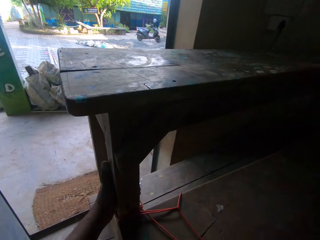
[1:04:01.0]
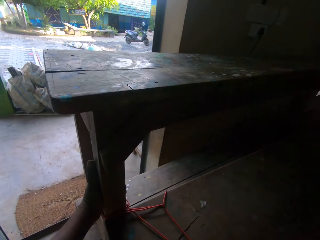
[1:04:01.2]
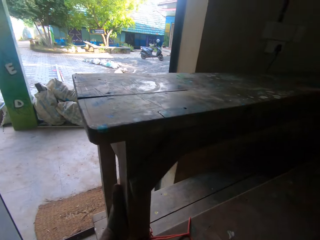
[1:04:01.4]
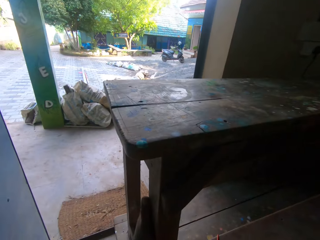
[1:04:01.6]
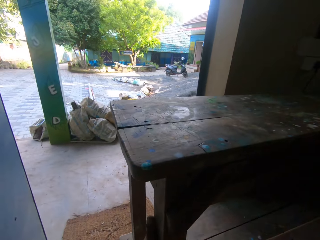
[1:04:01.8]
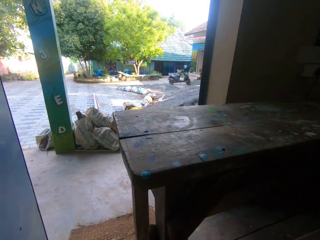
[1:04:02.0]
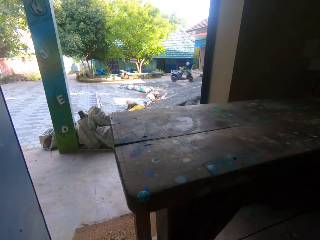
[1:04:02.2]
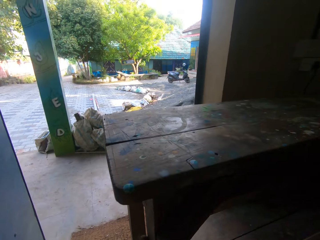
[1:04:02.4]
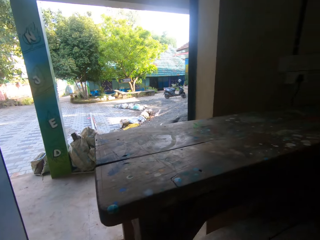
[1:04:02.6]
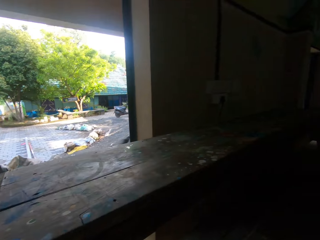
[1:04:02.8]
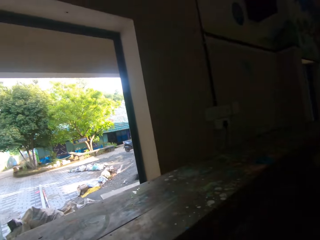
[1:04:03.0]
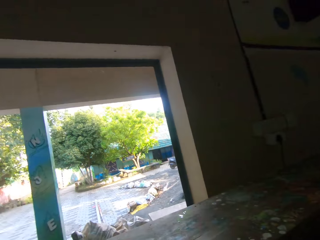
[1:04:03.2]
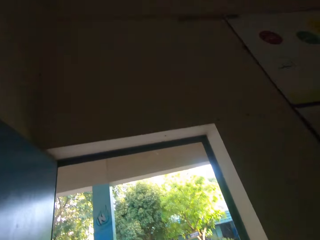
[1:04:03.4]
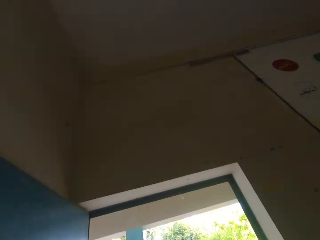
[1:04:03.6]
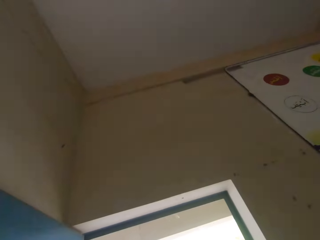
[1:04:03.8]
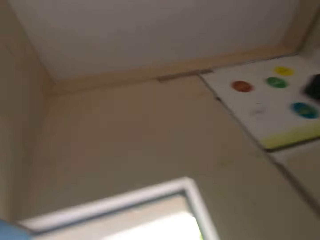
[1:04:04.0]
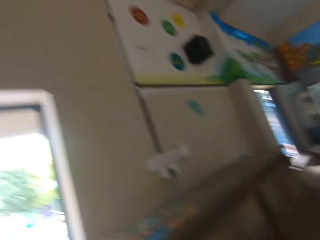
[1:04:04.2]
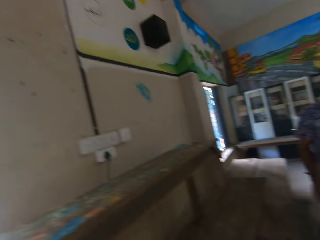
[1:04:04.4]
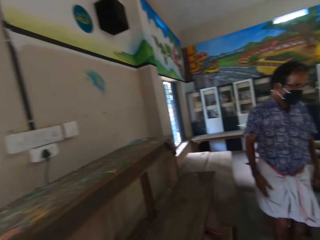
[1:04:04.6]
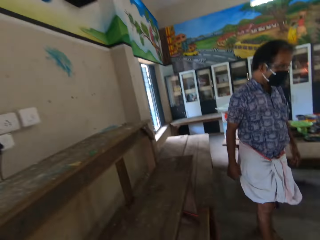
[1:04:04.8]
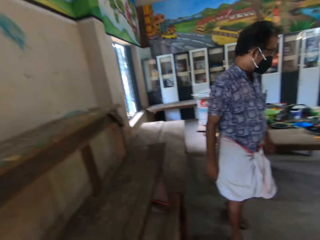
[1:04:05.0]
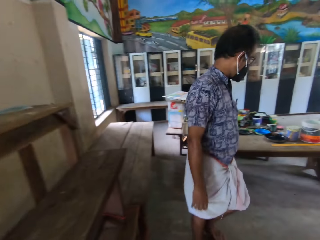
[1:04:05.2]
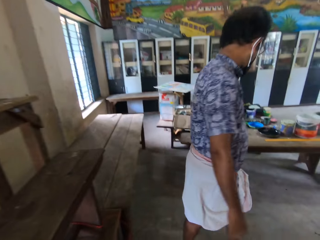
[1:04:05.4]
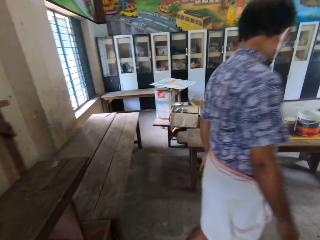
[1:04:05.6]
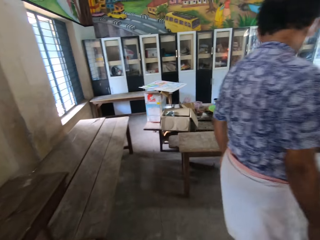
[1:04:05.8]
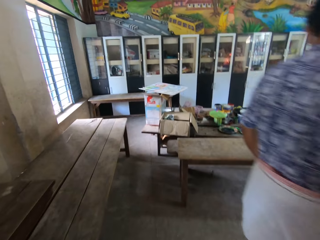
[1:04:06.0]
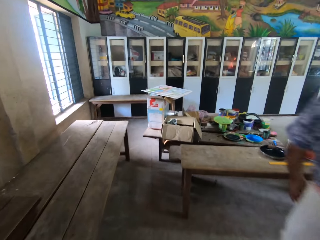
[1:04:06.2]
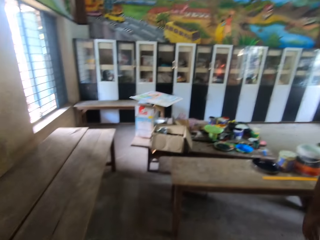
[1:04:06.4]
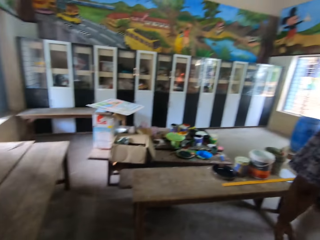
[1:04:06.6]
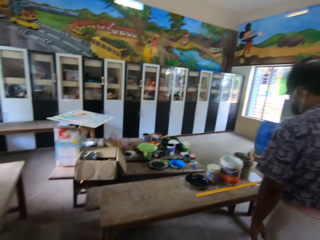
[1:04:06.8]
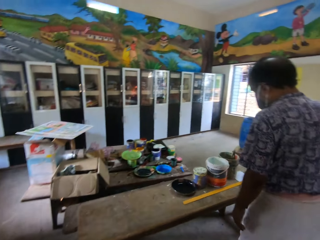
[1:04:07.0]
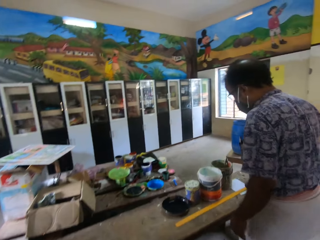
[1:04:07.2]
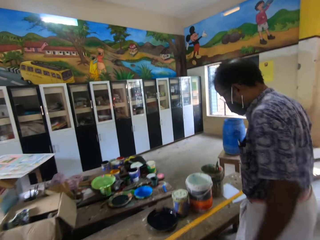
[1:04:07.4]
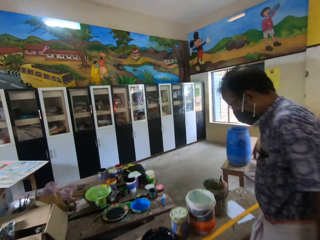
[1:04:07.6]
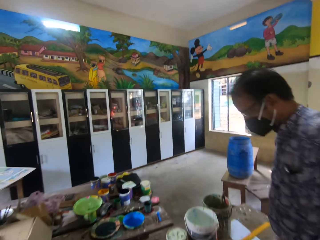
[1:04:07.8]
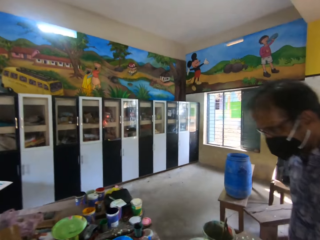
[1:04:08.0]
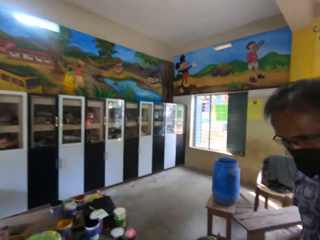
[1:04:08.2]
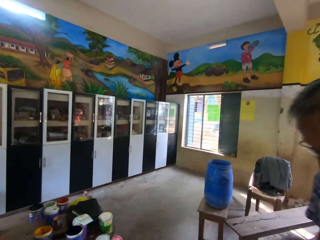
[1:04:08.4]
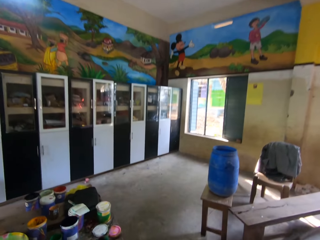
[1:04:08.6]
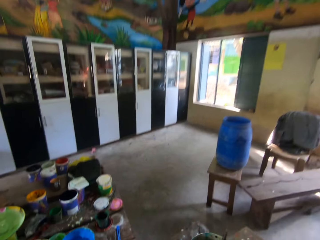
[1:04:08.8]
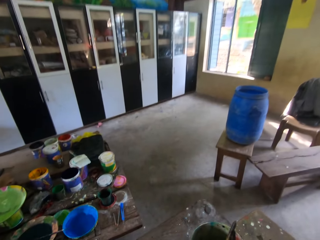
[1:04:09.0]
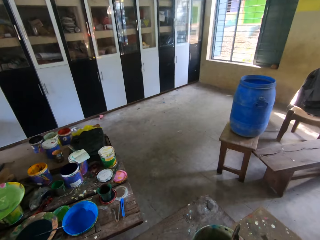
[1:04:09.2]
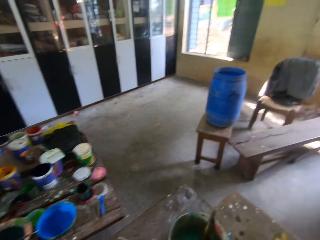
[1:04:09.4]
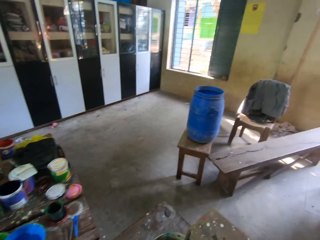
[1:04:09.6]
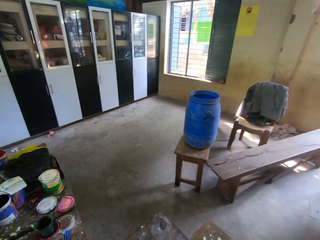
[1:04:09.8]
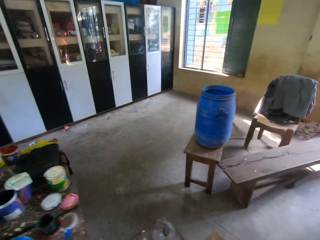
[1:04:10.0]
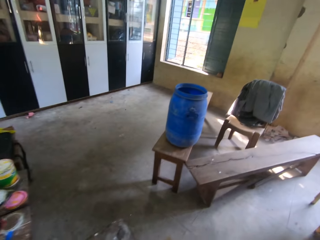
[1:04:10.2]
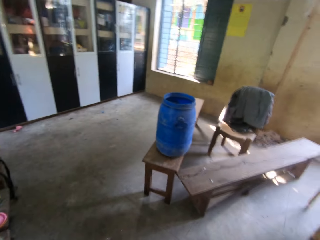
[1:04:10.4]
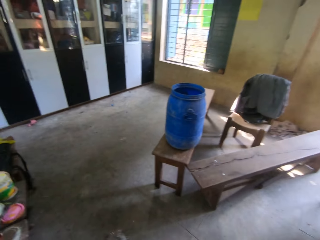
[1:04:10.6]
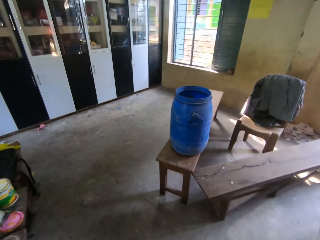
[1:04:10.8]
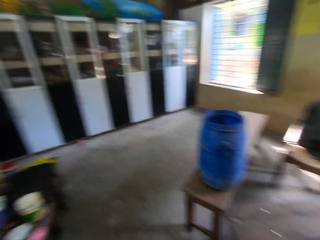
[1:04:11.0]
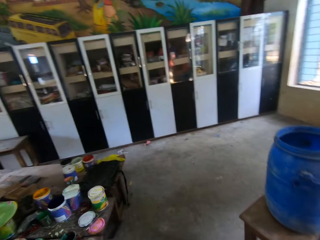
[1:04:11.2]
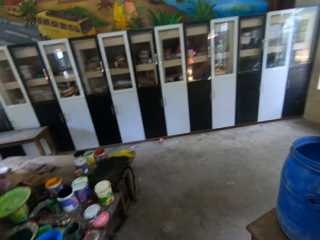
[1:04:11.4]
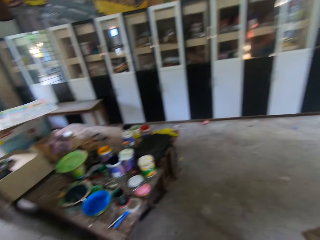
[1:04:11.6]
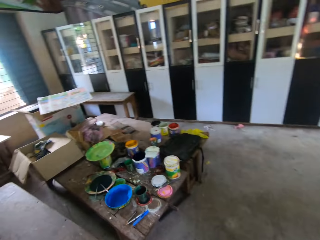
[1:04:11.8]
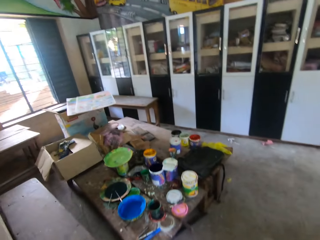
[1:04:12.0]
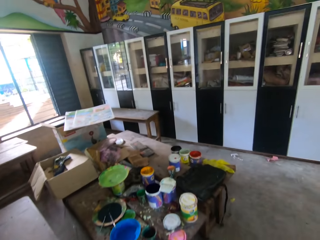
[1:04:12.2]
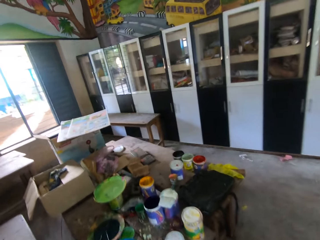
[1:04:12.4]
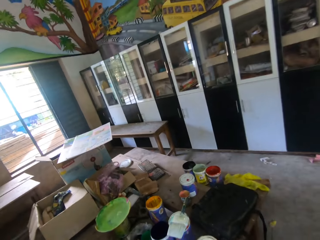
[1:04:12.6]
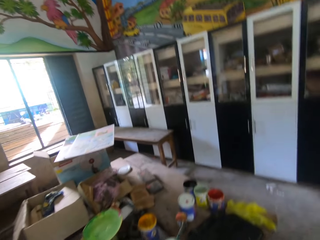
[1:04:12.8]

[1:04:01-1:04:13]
The camera wearer moves the bench with his left hand. A man walks around the room. The camera wearer walks around the room.

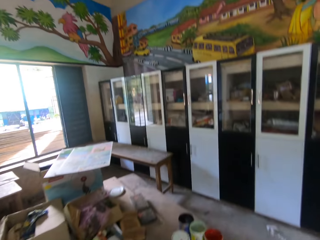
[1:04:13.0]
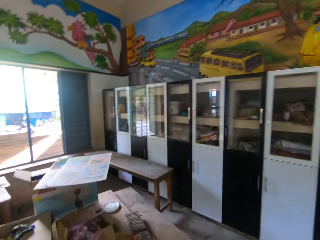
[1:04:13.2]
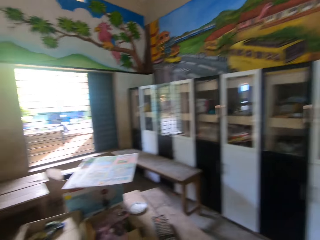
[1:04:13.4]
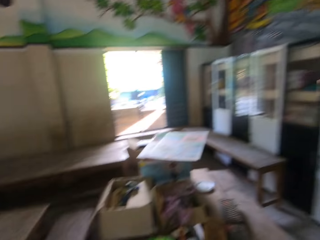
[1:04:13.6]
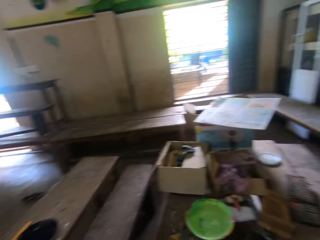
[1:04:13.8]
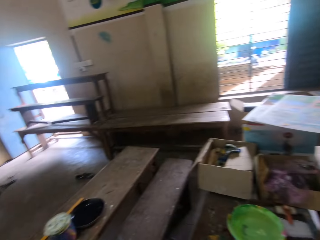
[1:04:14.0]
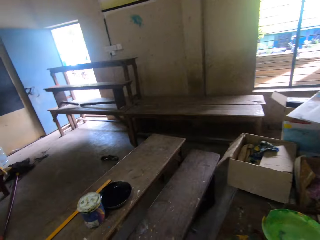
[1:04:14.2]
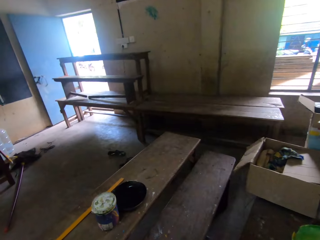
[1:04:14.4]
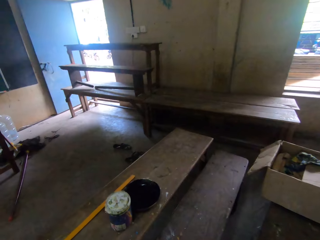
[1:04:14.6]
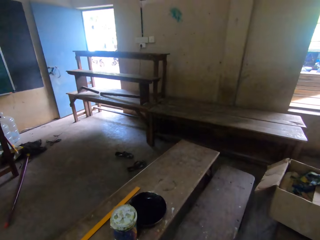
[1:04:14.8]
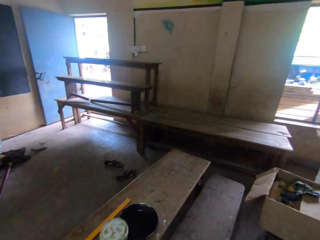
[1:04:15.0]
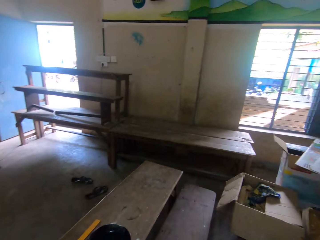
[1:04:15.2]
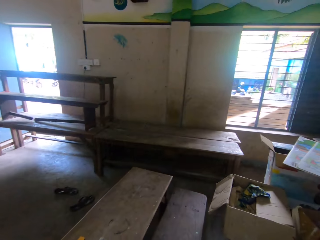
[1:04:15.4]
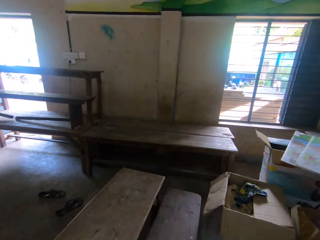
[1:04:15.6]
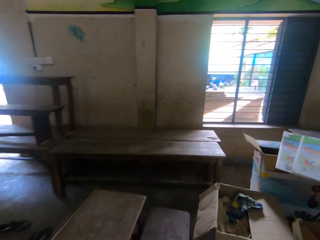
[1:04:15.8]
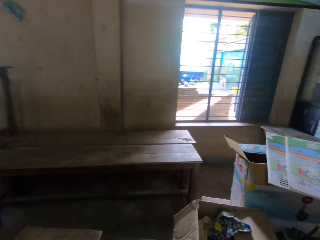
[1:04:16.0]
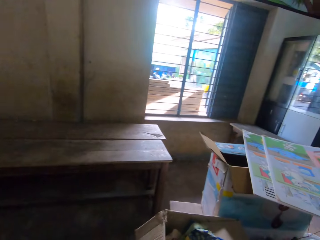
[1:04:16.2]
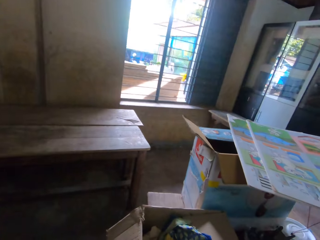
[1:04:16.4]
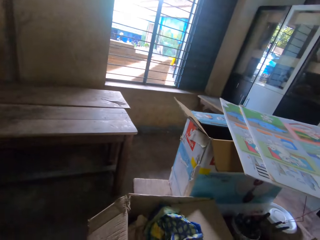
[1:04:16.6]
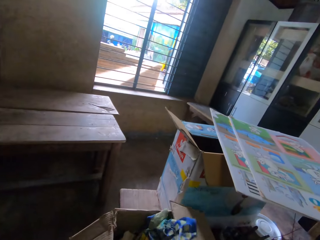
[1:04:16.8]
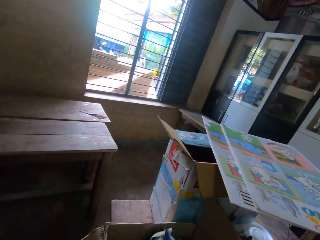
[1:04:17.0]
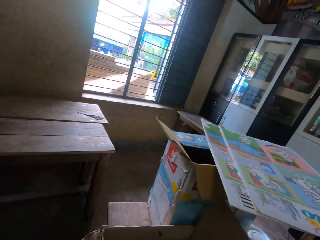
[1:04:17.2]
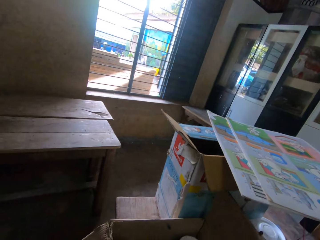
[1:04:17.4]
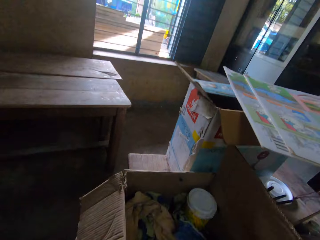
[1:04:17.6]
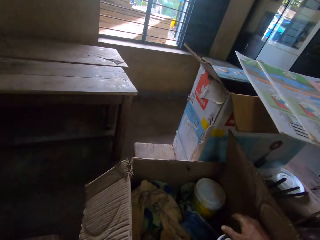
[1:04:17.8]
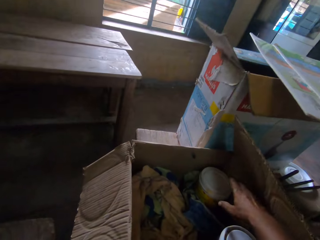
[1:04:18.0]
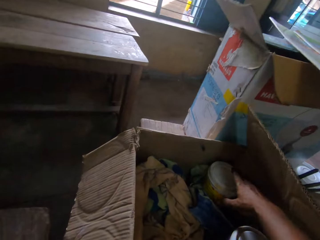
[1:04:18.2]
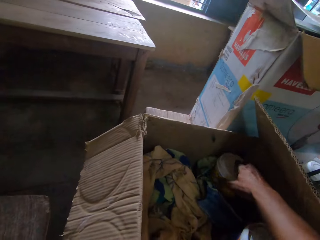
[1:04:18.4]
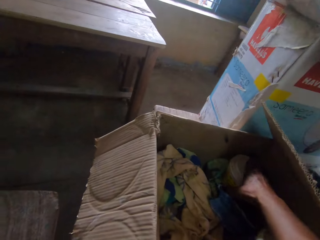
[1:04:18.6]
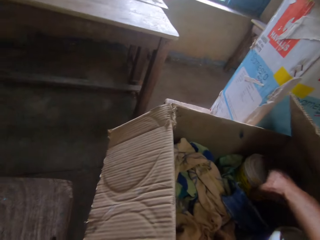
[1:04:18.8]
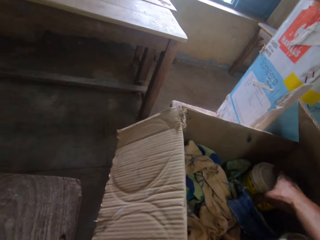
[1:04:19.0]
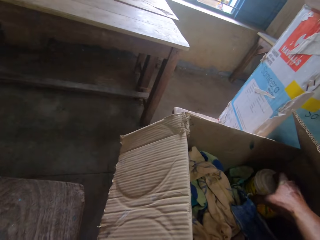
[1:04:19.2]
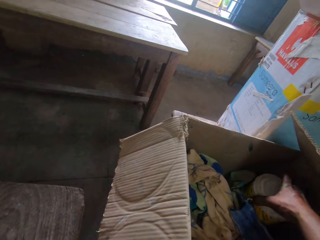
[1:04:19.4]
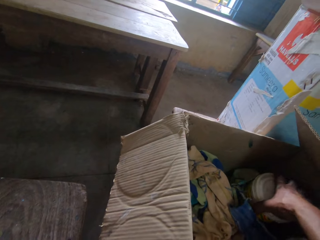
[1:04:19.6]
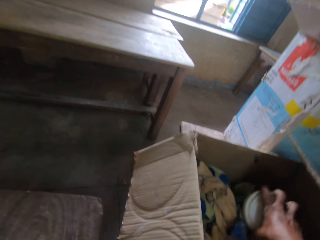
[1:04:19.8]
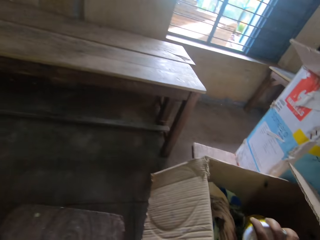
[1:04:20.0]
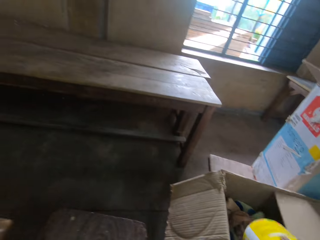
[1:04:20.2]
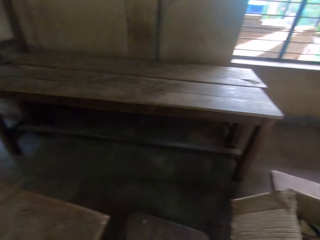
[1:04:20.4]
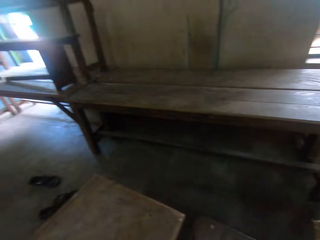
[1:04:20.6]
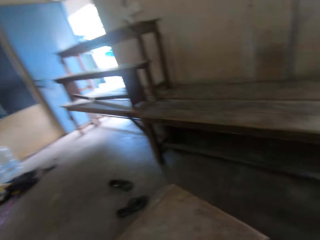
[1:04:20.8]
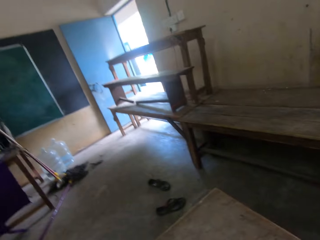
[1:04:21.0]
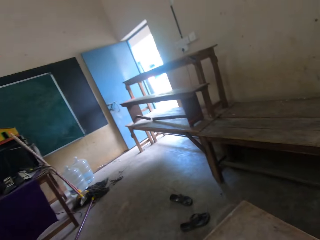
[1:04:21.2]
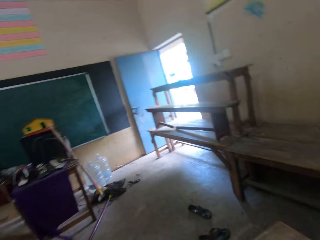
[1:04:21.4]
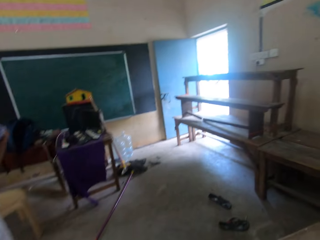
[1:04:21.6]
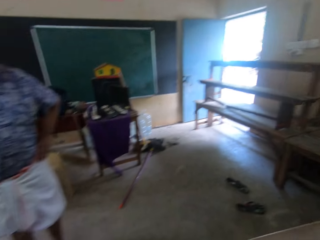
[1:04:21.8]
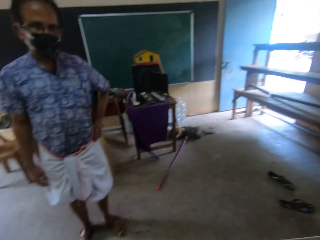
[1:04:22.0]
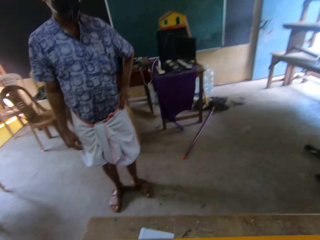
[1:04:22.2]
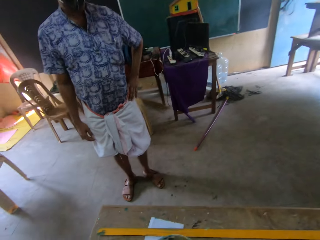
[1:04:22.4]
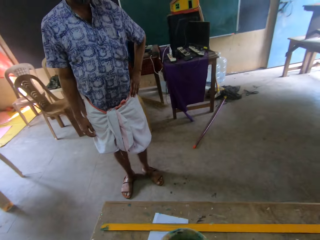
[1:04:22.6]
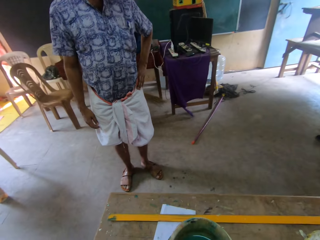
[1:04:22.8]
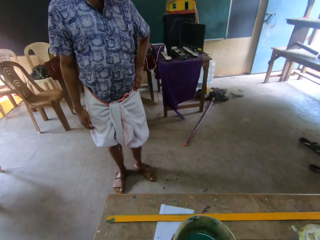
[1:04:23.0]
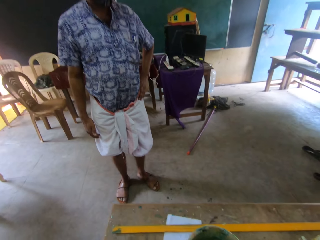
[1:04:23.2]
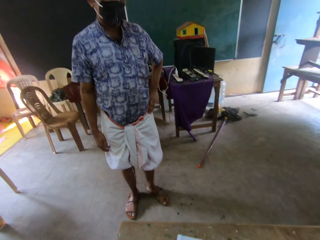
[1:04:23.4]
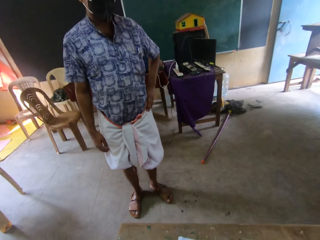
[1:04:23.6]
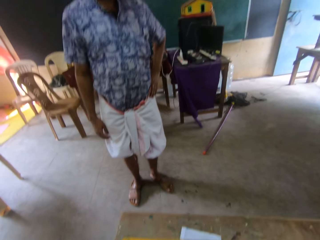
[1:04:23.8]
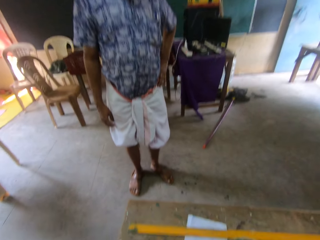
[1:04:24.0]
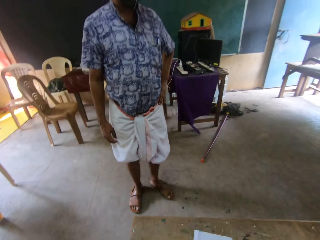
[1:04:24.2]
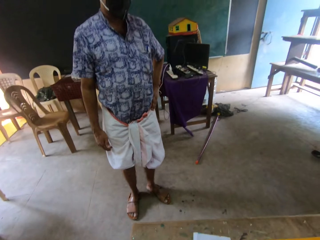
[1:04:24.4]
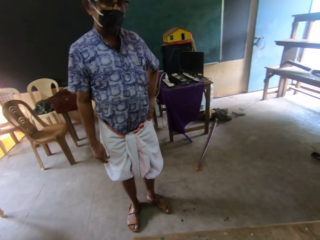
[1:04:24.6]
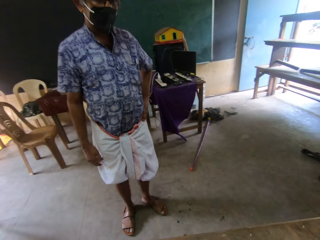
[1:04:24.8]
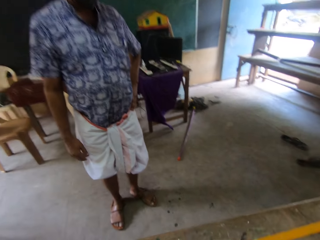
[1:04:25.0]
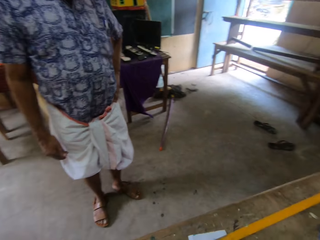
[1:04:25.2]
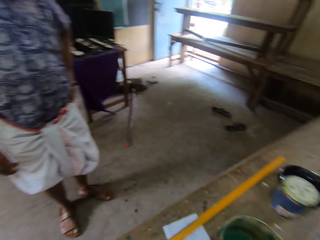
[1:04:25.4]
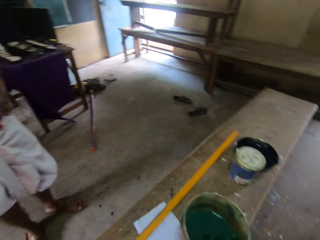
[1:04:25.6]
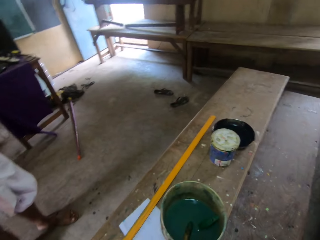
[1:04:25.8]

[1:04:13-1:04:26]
The camera wearer opens a carton on a table with his right hand. He picks up a container in the carton on the table with his right hand. He stares around the room. A man stares around the room.
